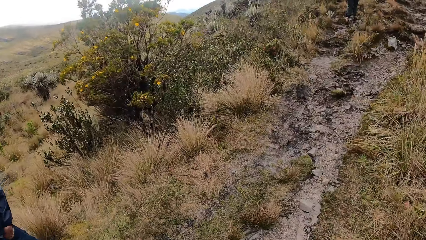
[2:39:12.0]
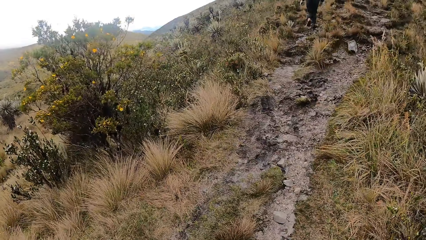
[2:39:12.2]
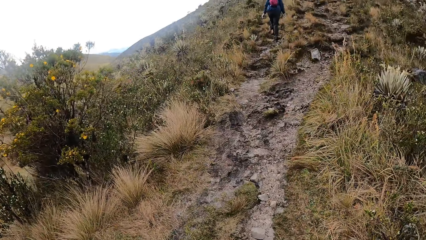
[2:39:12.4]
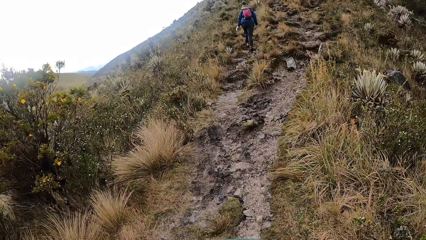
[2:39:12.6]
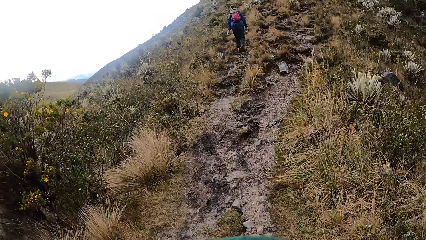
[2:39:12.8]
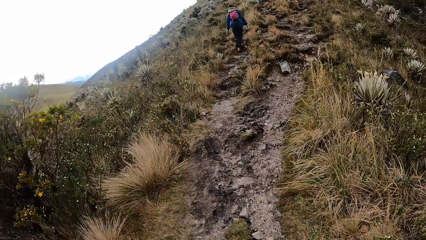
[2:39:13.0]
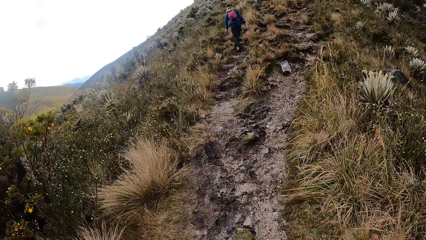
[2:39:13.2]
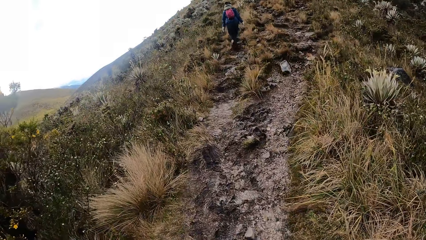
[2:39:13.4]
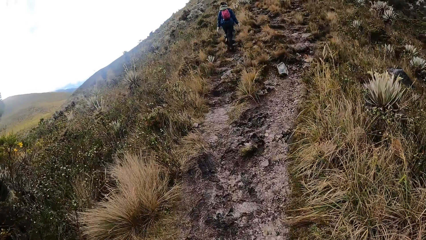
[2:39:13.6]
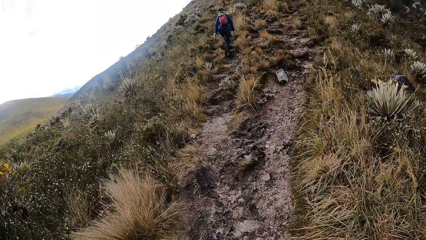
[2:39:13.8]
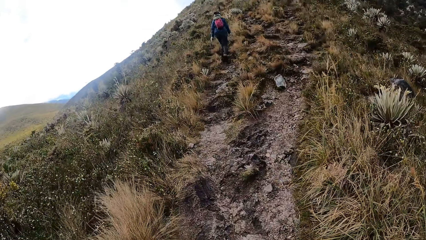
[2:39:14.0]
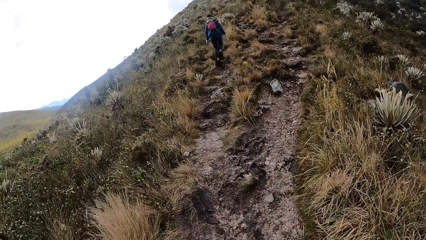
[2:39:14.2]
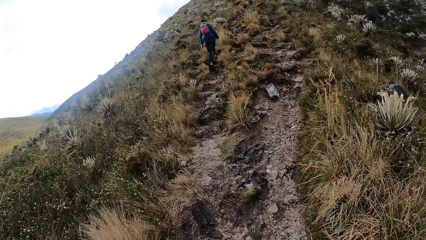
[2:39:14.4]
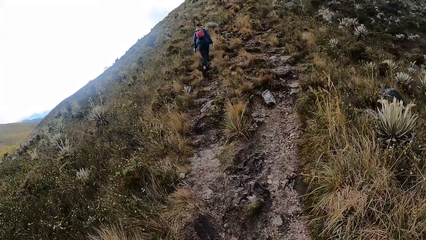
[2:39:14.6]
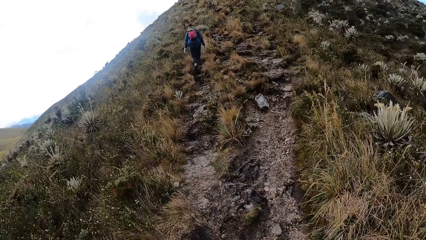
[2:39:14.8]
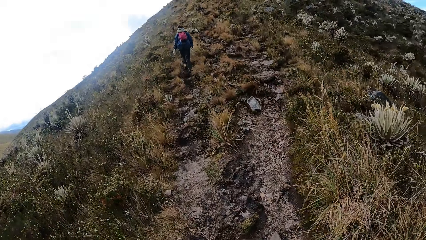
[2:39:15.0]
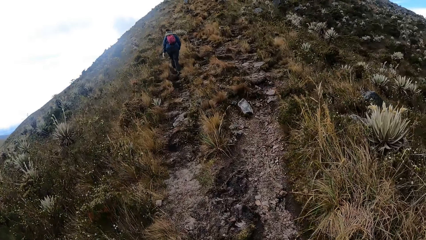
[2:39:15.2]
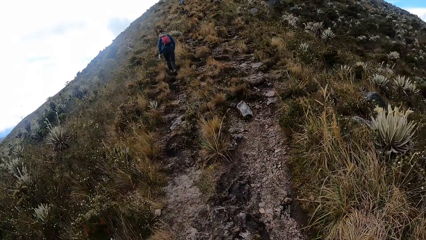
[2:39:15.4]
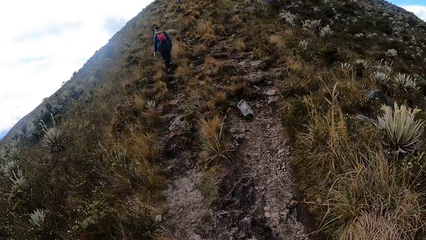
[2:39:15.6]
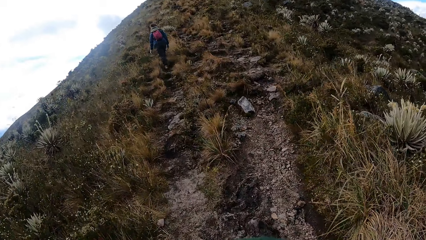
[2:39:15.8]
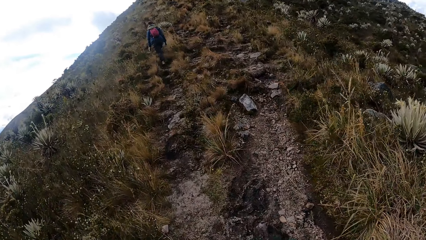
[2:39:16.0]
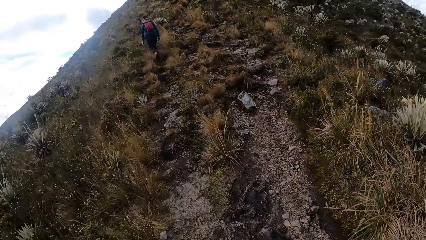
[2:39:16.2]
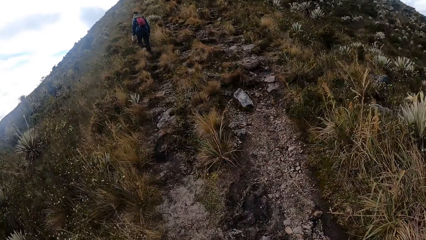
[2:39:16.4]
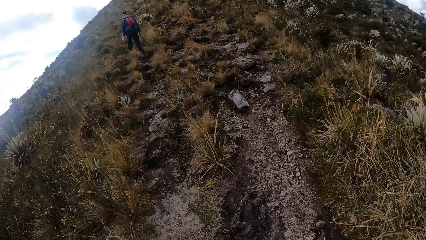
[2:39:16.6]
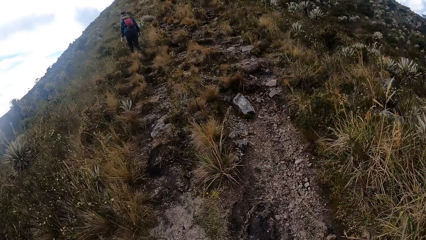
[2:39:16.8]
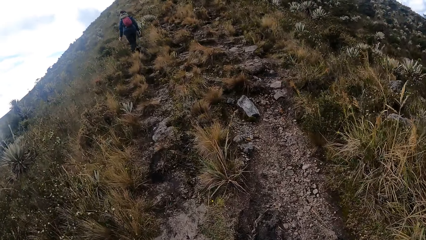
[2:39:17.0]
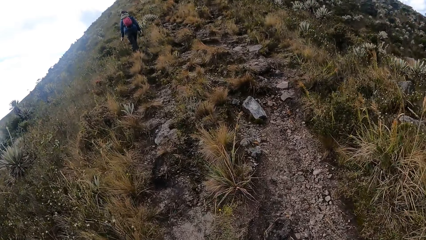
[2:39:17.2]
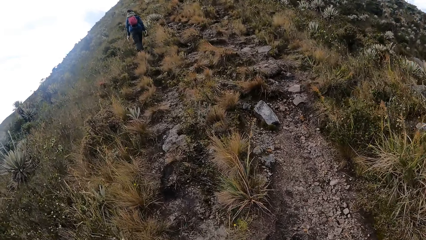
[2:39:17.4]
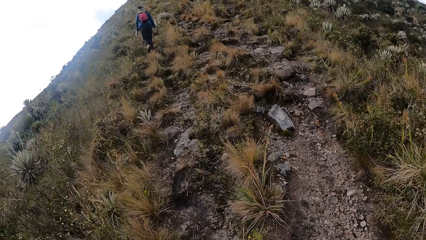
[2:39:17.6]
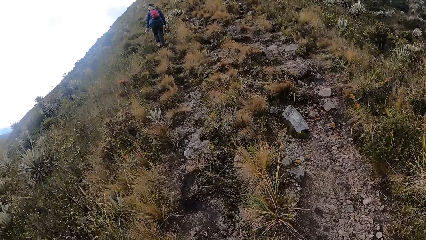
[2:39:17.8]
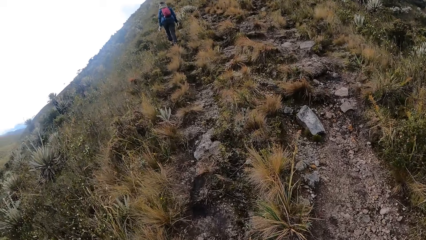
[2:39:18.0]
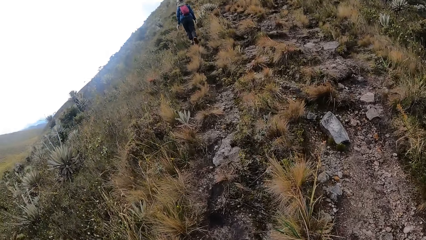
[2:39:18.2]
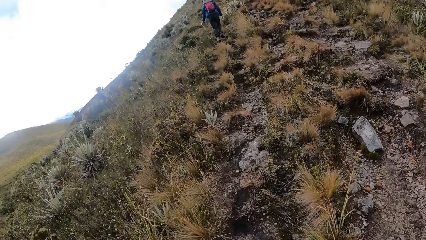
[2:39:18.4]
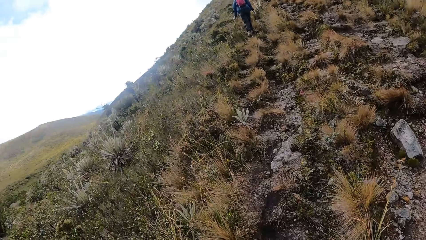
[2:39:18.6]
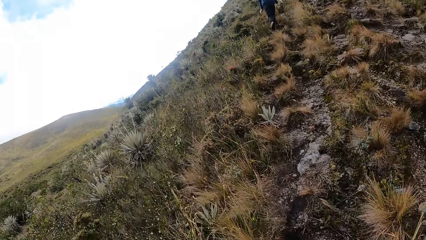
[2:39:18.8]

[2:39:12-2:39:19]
The camera wearer walks up the hill.

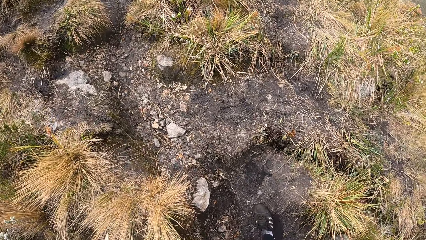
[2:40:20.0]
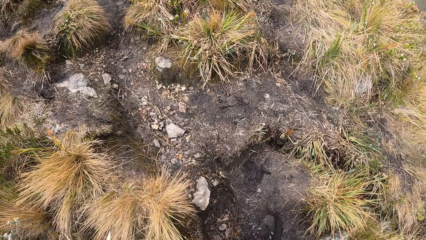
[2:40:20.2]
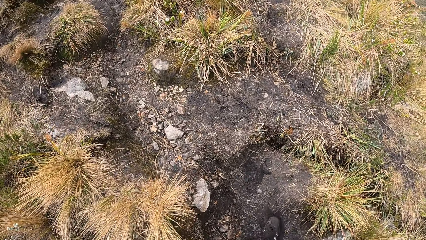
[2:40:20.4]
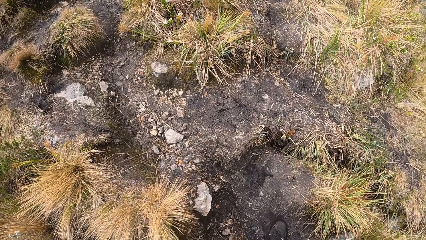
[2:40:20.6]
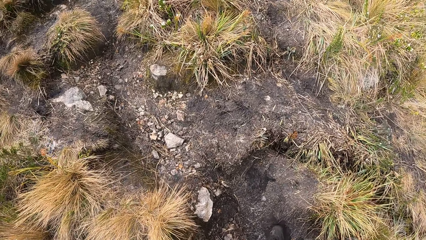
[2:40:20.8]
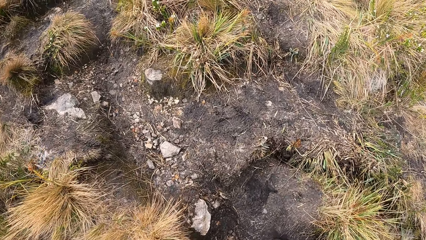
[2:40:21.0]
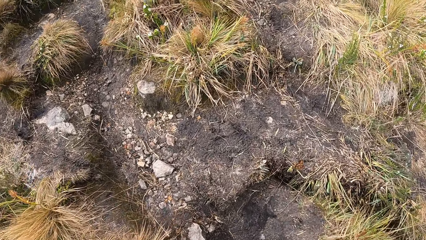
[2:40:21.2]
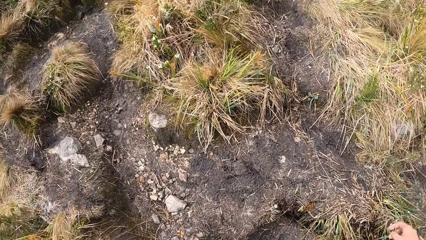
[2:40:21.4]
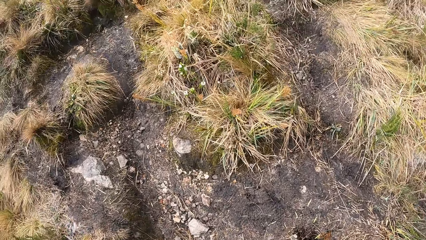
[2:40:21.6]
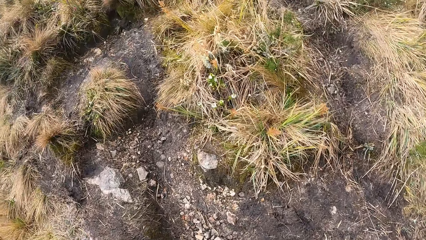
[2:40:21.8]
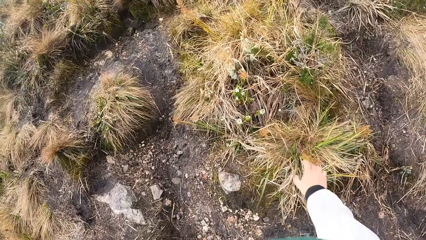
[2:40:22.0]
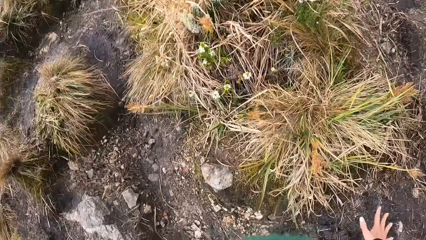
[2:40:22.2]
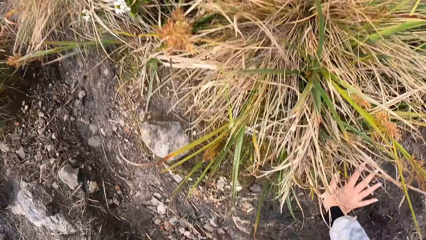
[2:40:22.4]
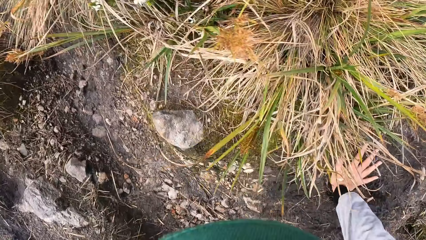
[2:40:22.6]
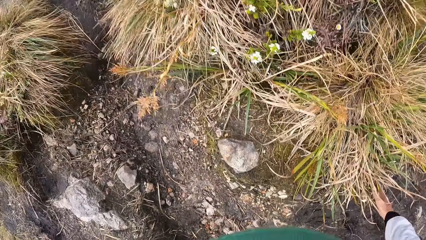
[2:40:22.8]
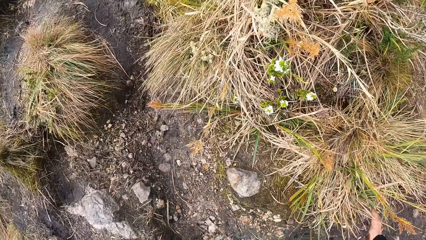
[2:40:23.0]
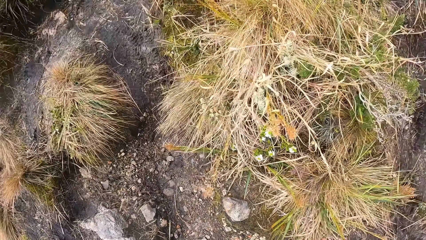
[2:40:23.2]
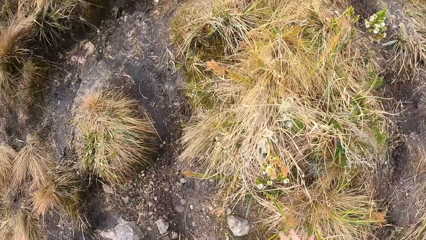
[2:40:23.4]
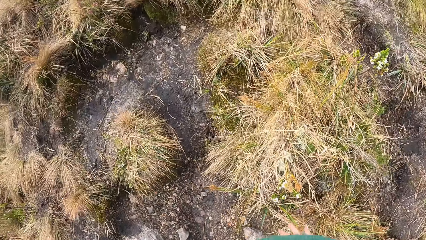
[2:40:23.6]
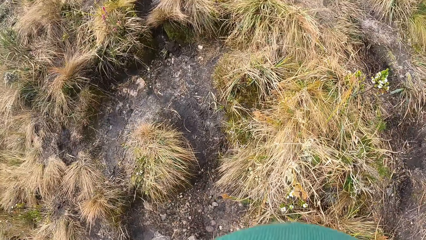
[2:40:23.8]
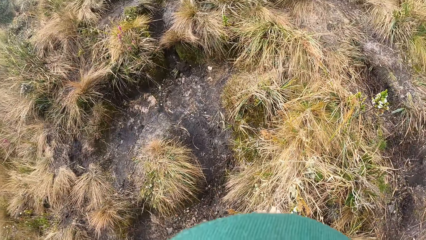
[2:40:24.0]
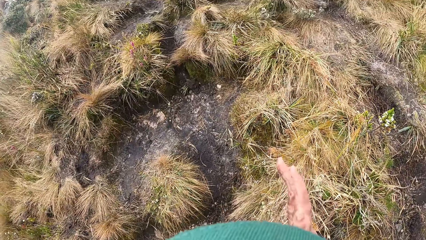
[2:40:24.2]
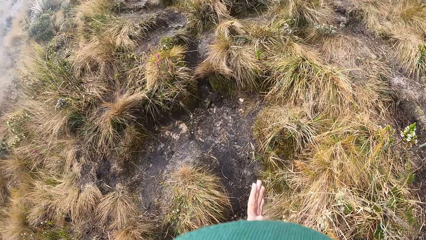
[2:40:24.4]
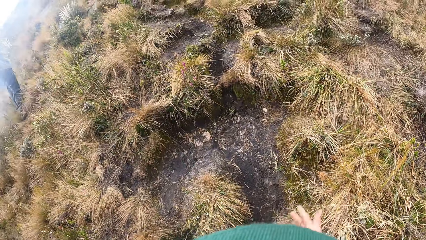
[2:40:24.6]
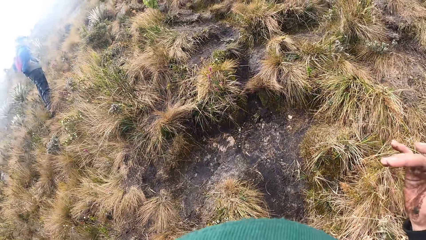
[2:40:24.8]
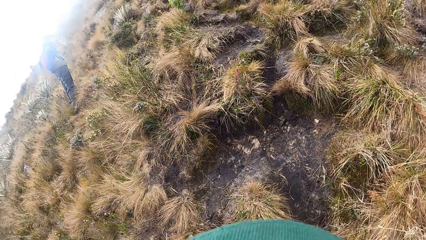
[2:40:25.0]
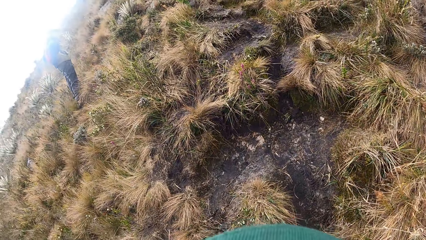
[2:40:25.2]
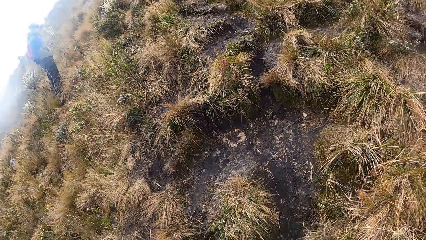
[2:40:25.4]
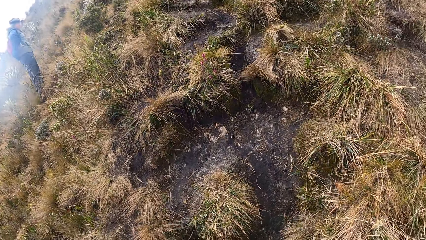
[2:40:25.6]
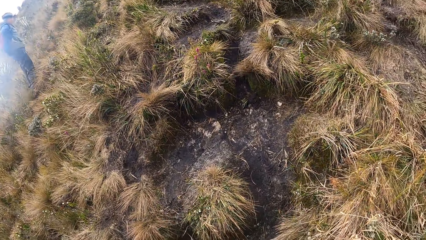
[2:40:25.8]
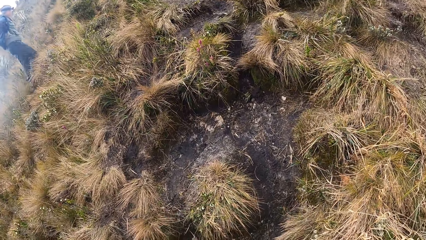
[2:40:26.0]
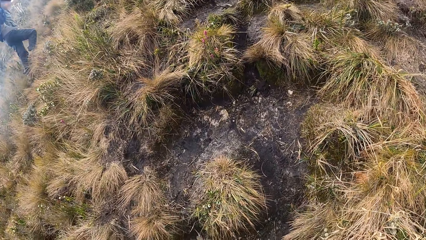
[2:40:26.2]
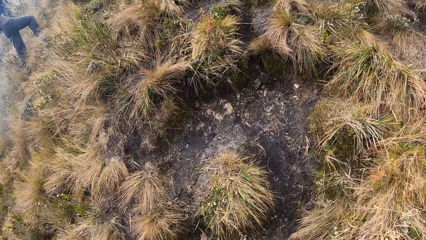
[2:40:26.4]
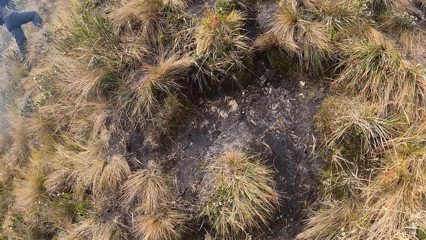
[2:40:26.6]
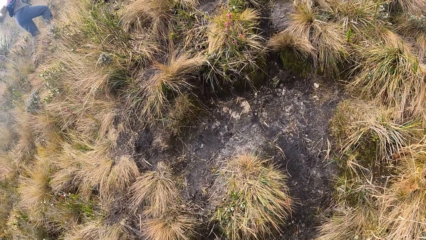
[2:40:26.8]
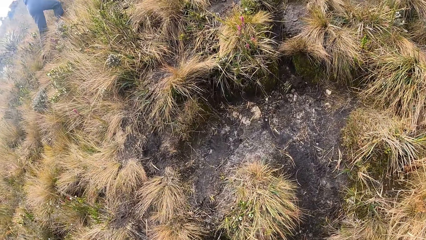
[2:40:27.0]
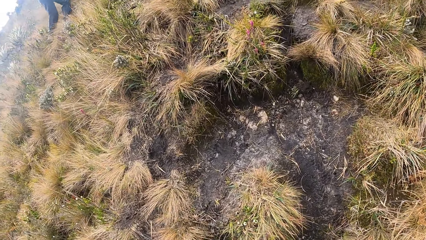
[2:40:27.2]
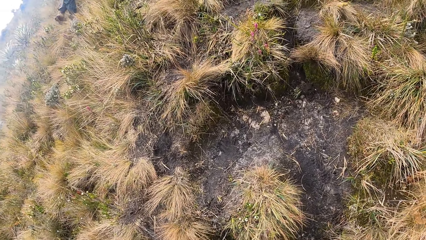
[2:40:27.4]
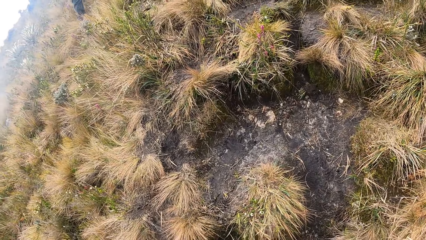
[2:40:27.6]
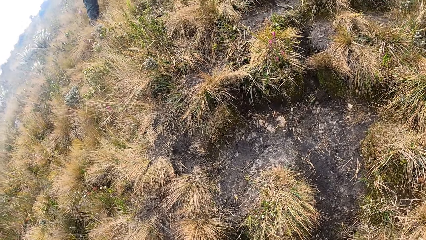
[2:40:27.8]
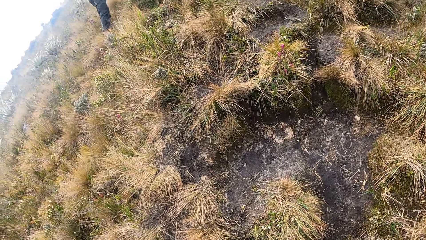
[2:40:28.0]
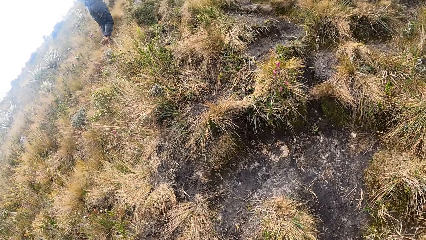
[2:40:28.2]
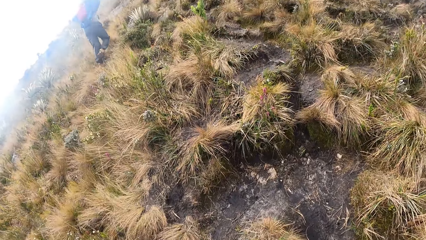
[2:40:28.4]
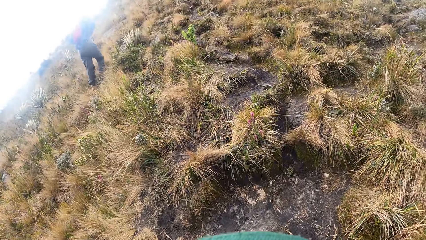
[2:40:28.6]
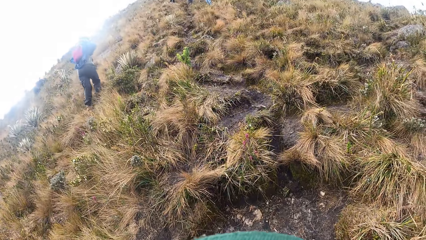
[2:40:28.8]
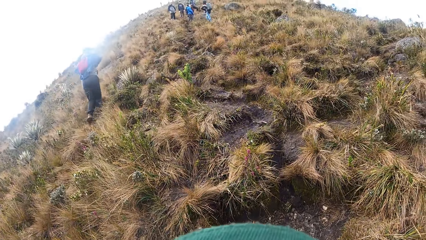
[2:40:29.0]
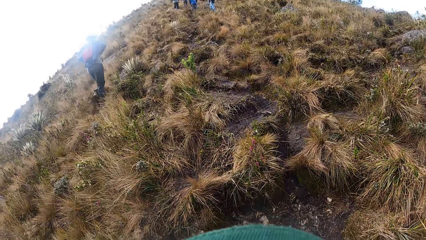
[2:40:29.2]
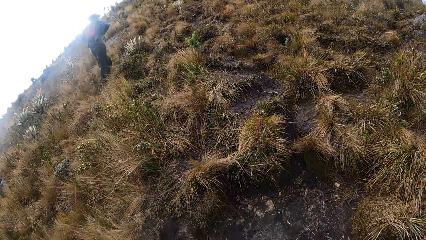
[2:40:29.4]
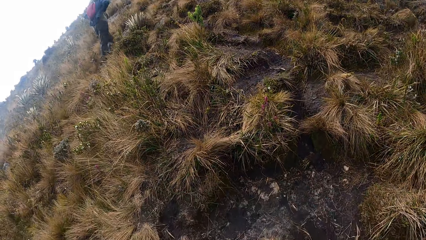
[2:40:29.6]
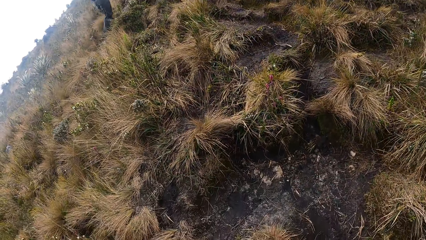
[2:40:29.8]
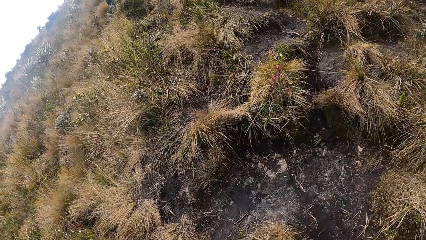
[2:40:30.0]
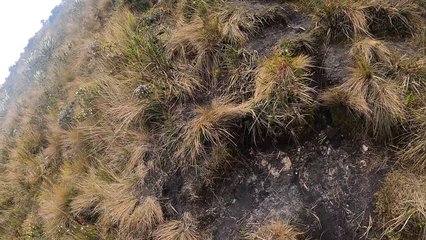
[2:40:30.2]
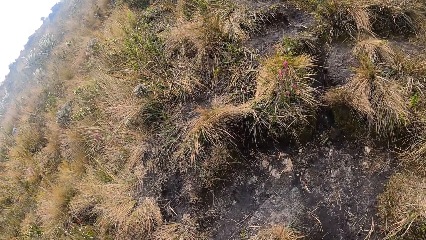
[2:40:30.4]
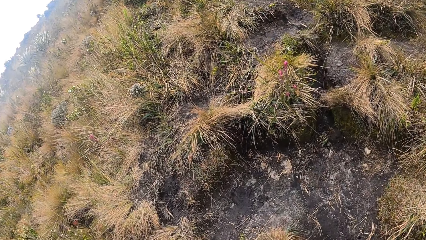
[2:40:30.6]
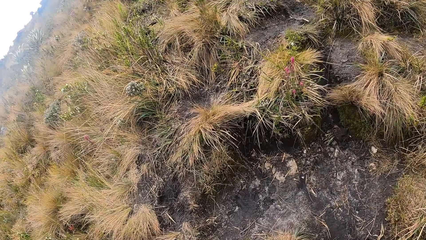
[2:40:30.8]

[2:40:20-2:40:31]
The camera wearer touches the ground with her right hand. They hold the ground with his right hand. They rub her hands together. They look around the ground.
